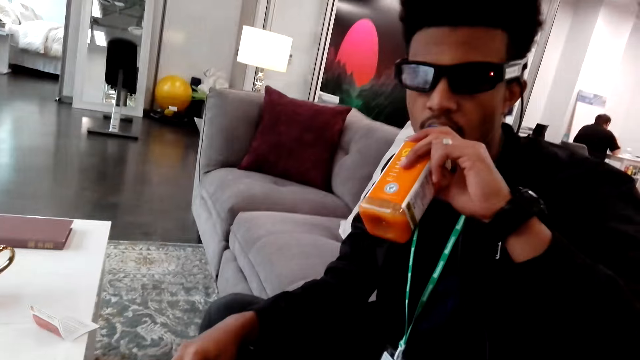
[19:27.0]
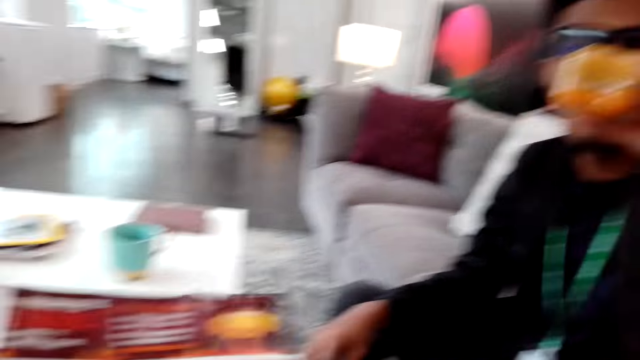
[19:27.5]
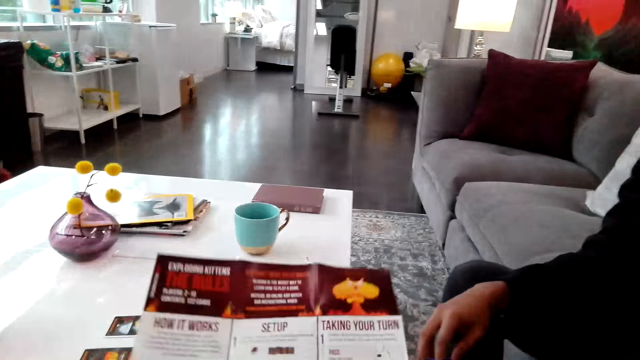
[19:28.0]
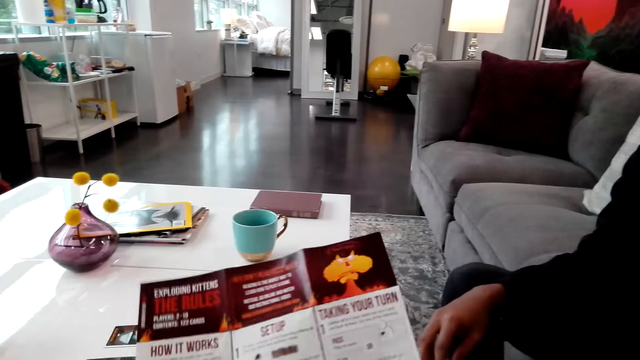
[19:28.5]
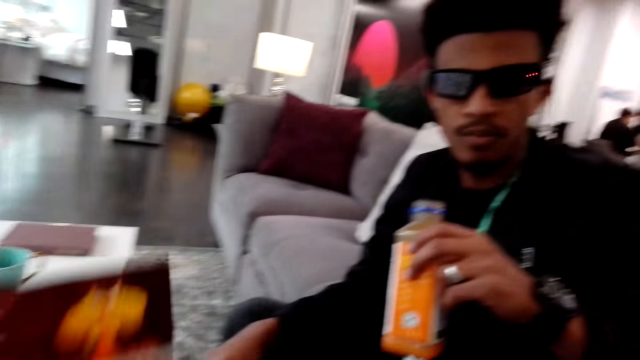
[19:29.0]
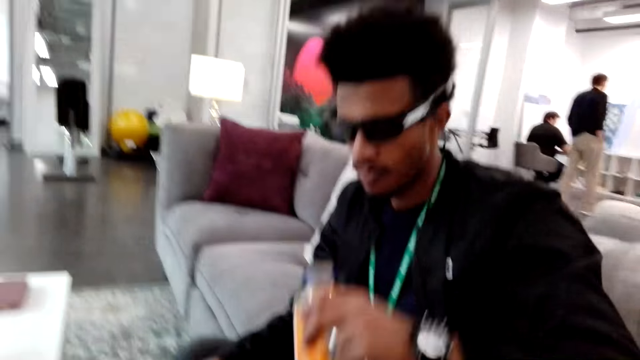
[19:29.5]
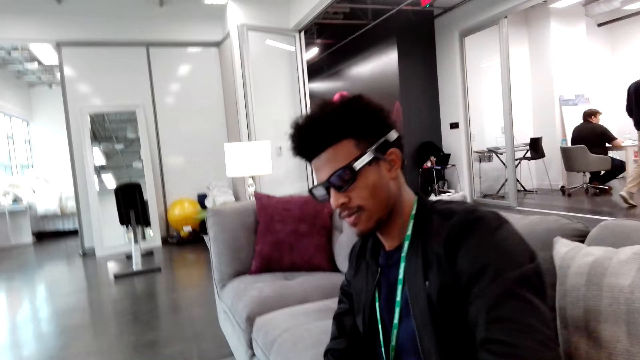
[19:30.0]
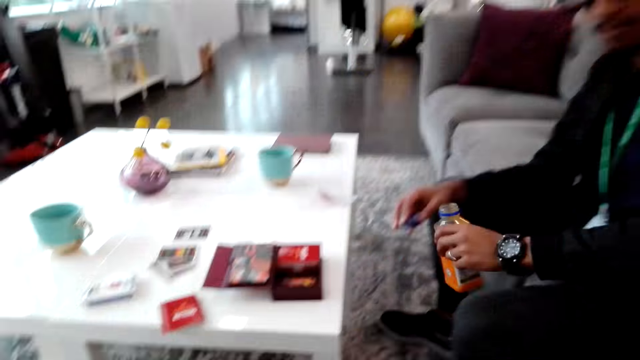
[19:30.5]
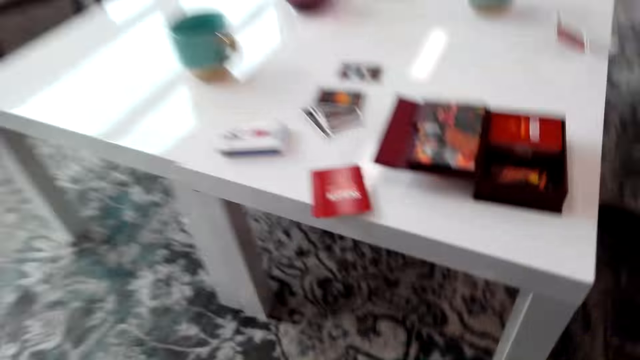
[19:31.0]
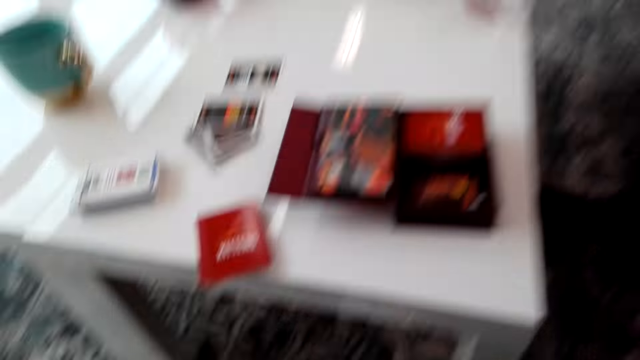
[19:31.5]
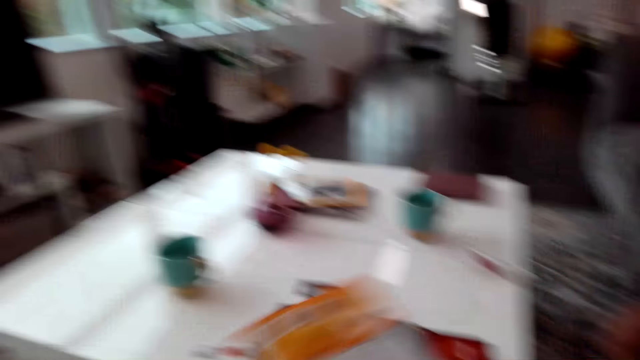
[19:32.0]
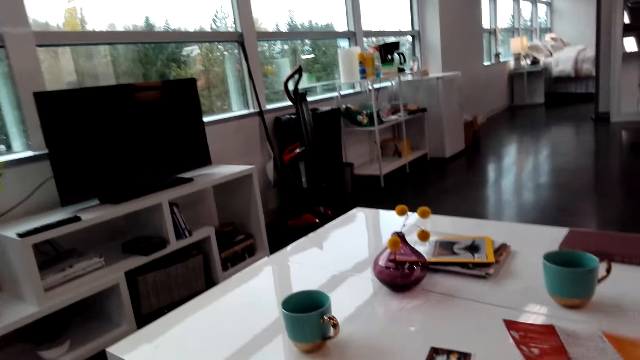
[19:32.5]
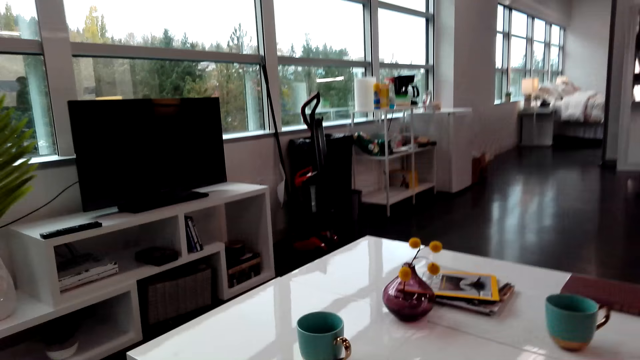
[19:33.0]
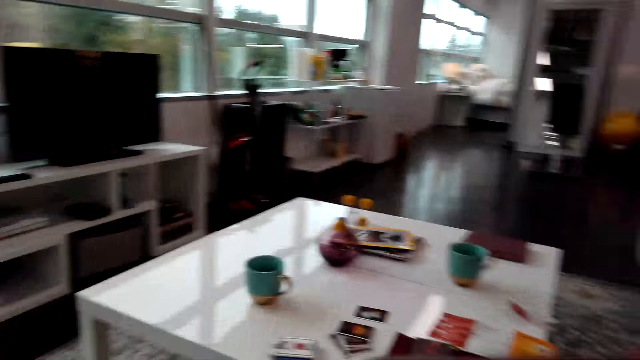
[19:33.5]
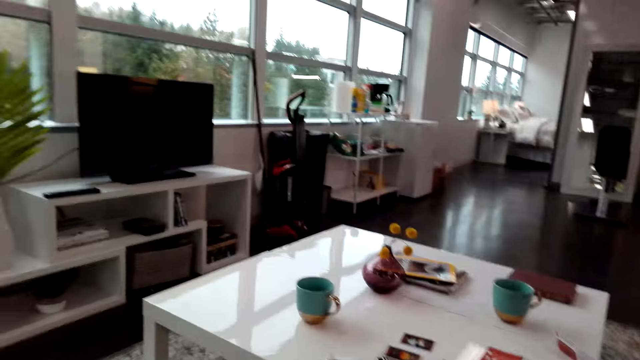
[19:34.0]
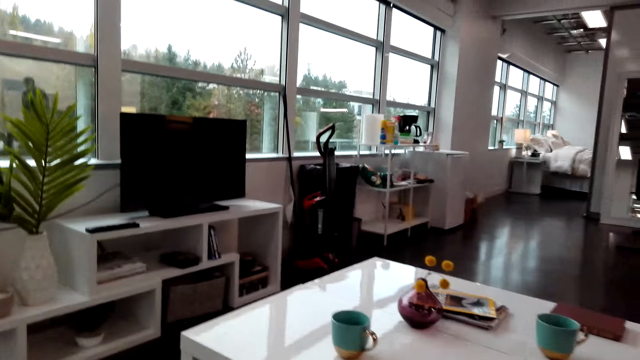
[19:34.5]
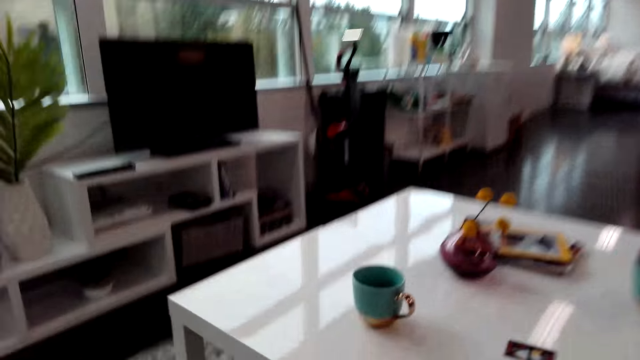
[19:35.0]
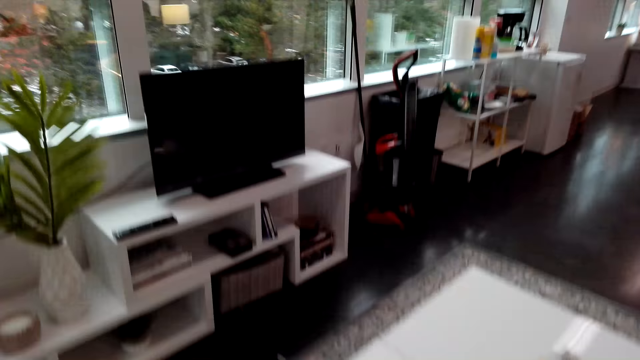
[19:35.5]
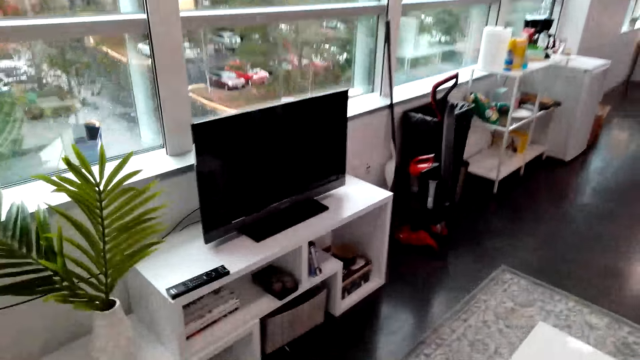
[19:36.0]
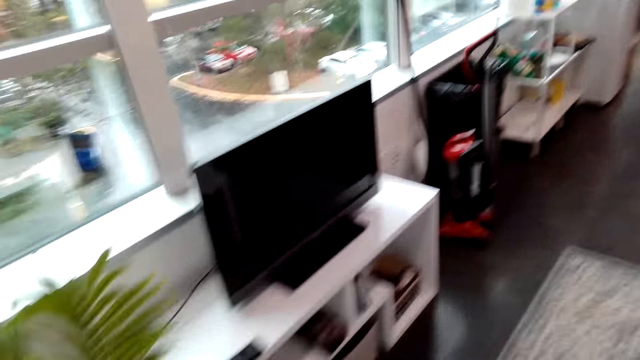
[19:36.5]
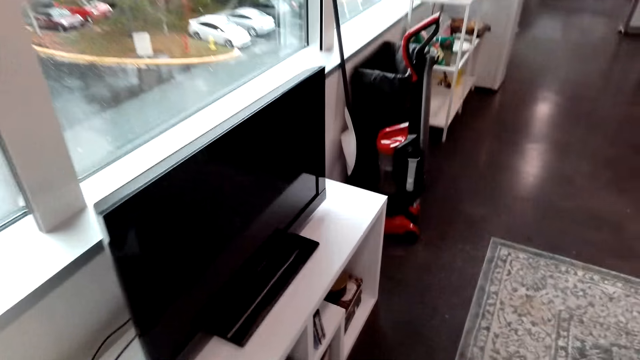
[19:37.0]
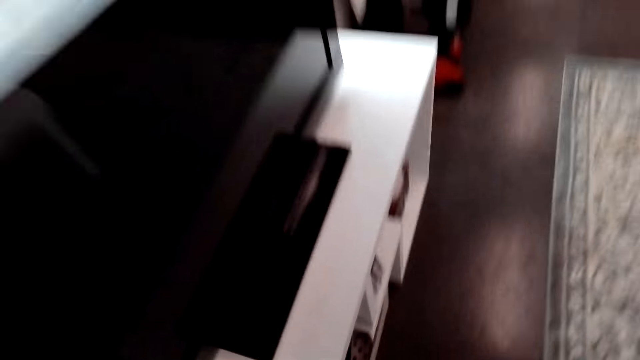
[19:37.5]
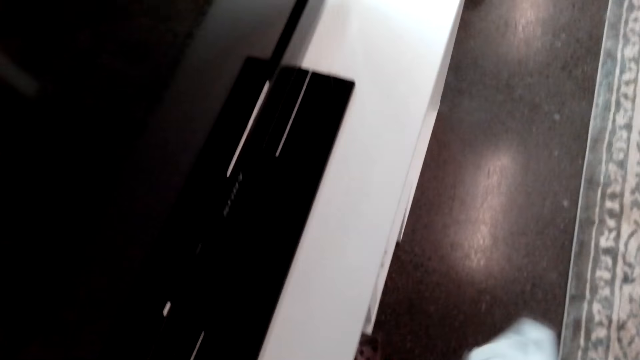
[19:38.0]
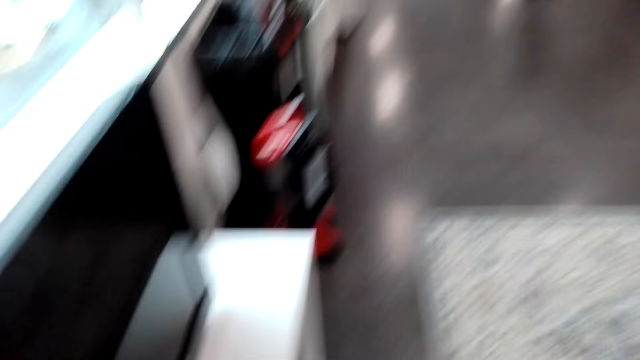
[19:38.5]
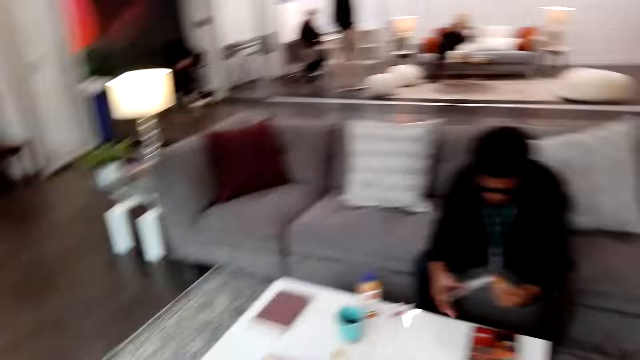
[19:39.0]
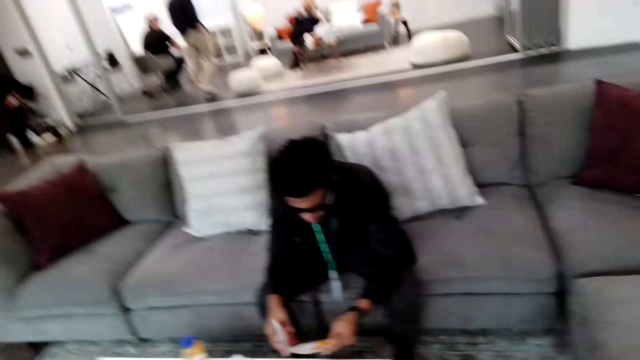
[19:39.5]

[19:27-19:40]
A man drinks the juice and closes the bottle. The camera wearer looks around.

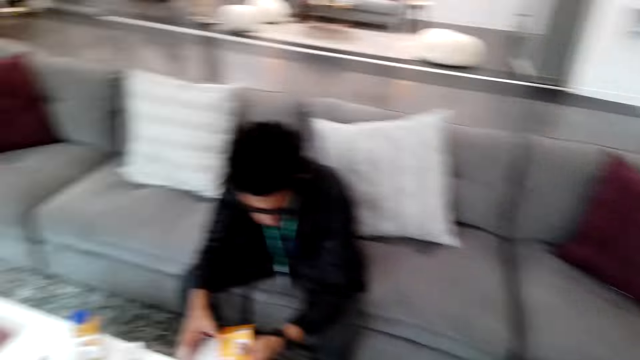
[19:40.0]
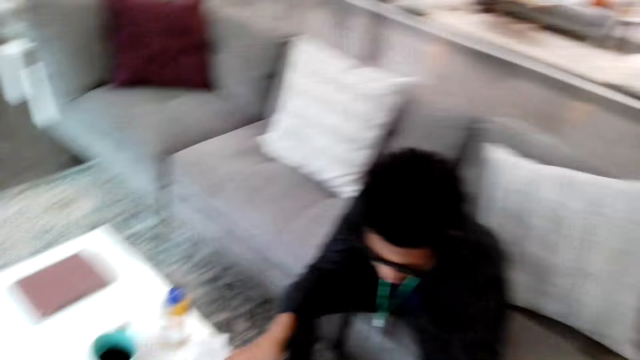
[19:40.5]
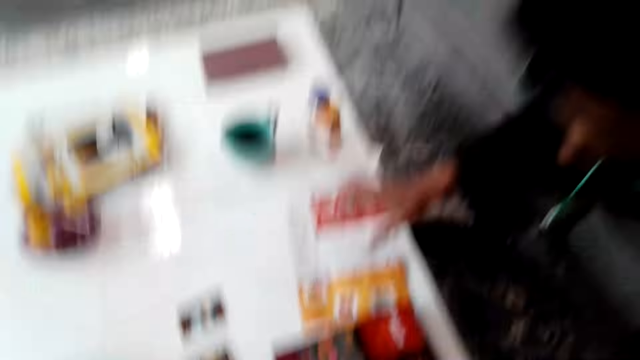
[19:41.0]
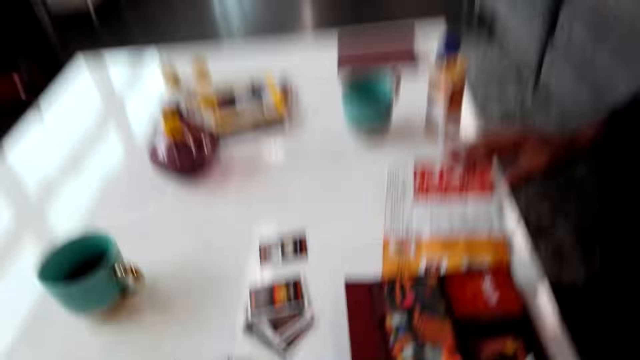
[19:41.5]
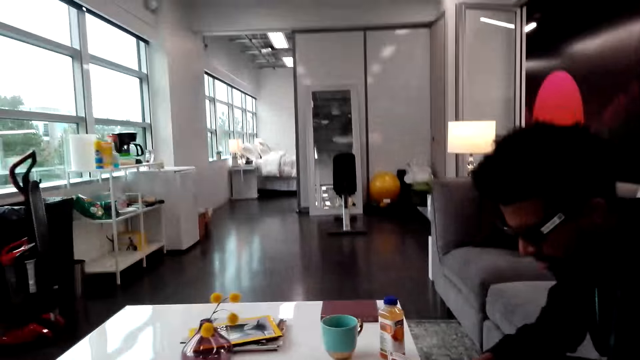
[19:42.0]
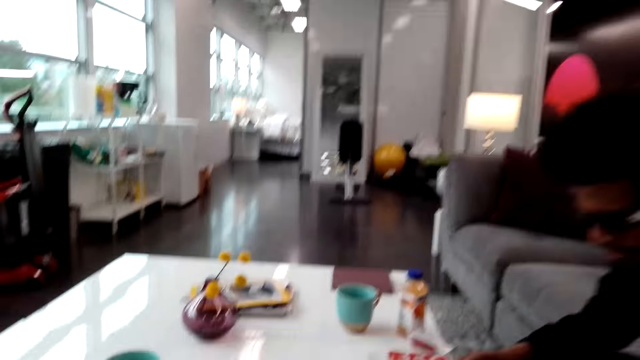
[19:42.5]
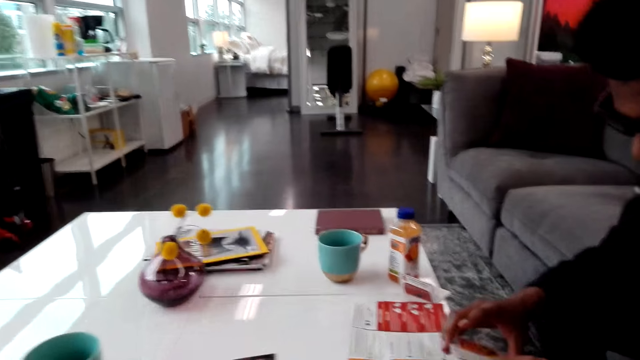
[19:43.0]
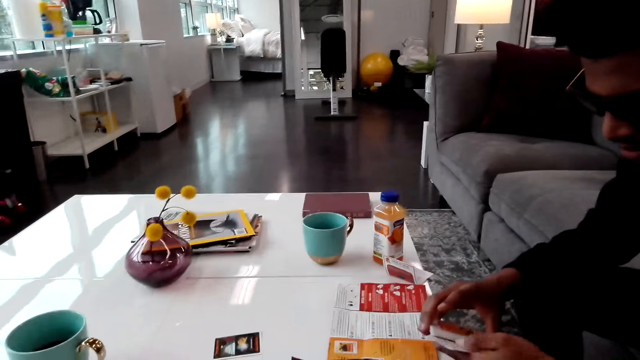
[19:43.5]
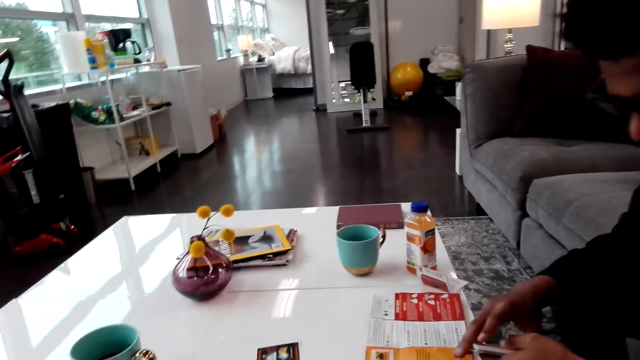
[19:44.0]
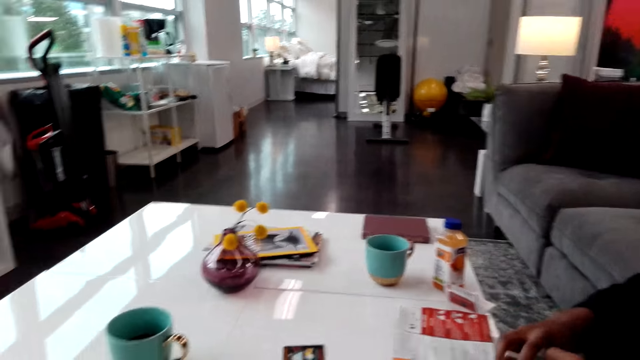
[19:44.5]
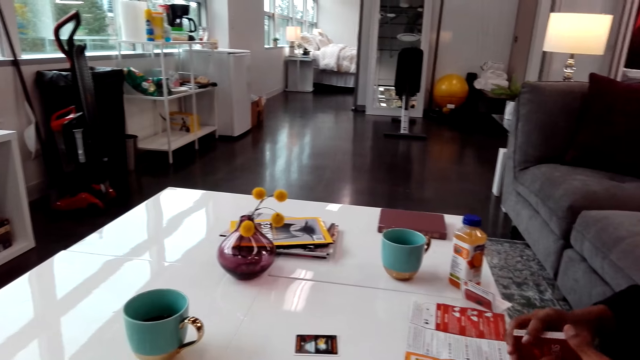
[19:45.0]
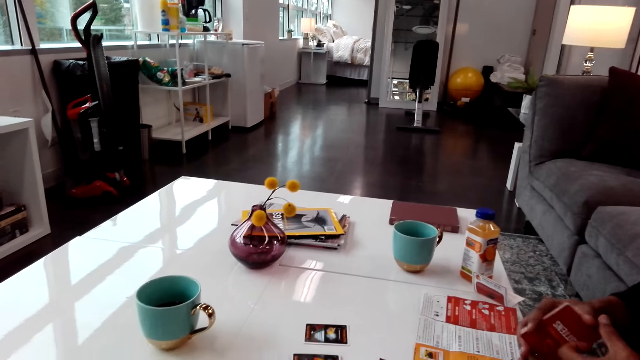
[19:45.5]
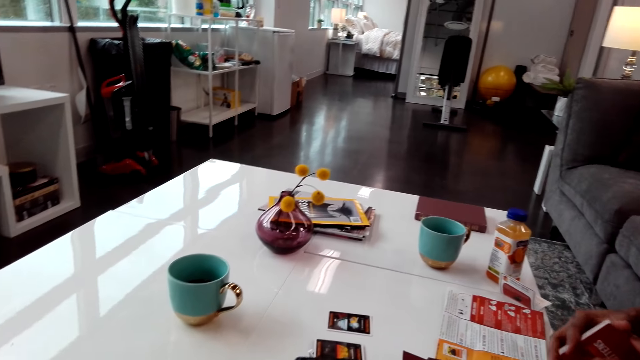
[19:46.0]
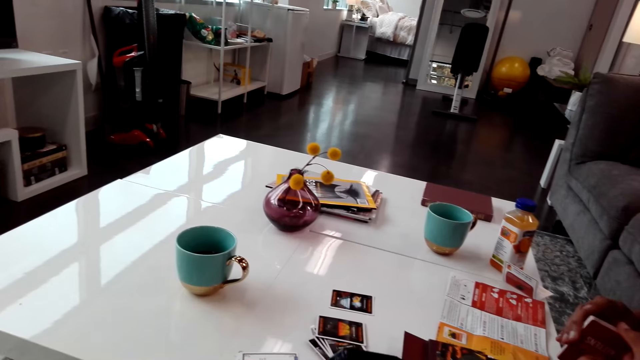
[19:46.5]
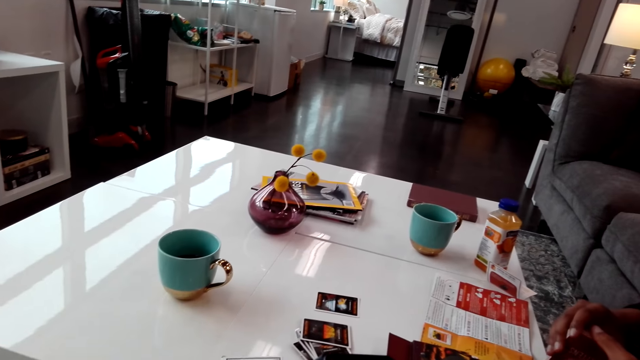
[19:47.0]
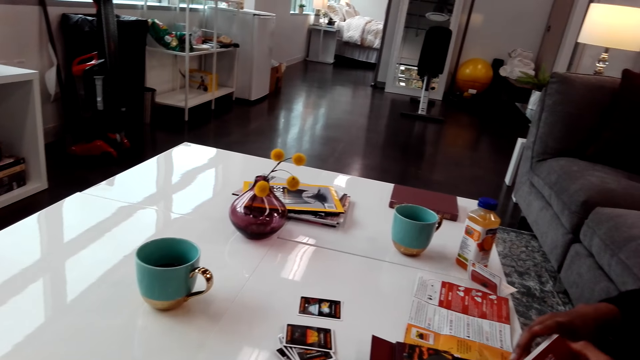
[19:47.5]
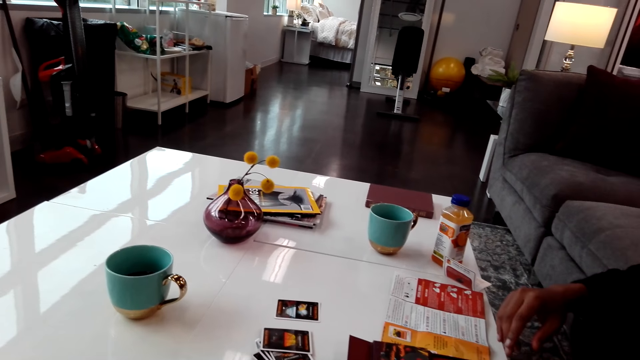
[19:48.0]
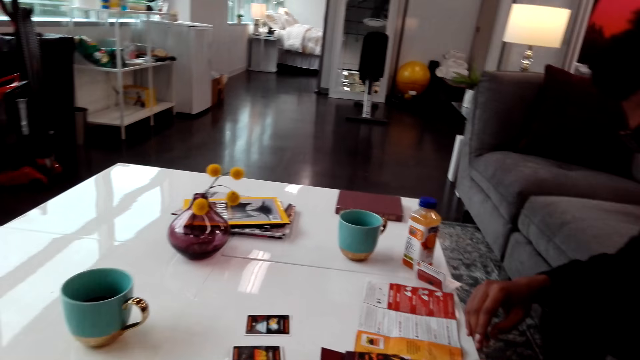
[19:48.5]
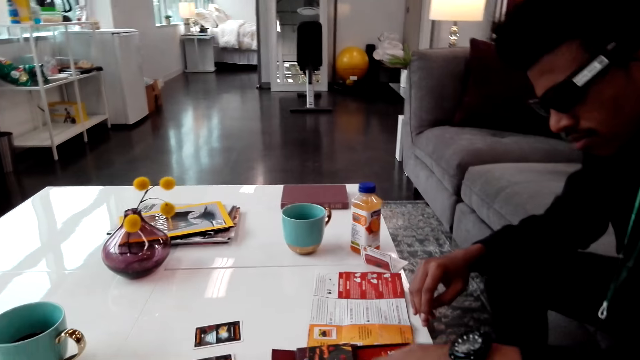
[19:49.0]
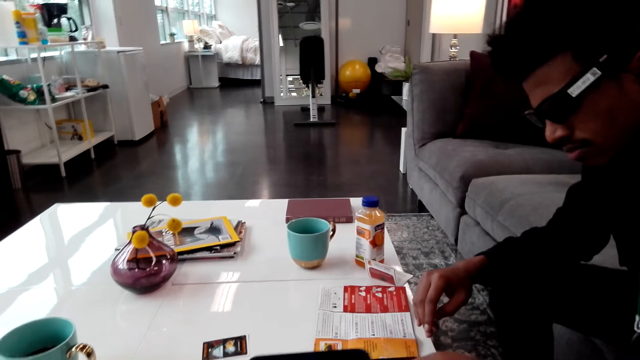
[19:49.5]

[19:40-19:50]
A man looks at the manual. The camera wearer looks around. The man reads the manual.
